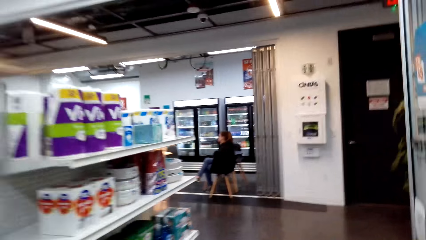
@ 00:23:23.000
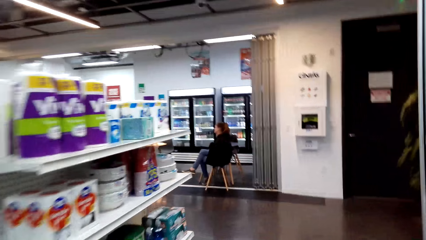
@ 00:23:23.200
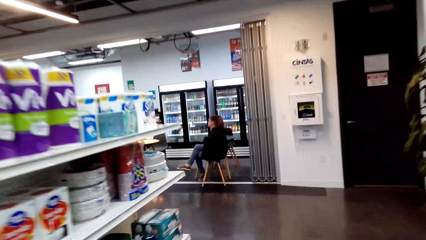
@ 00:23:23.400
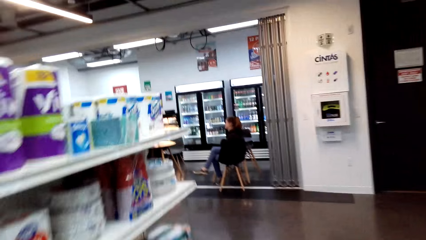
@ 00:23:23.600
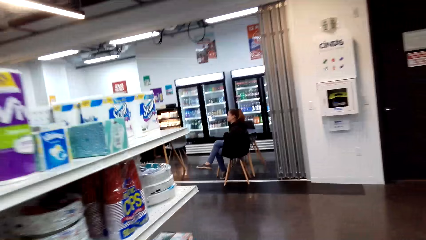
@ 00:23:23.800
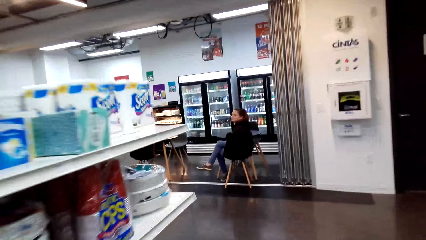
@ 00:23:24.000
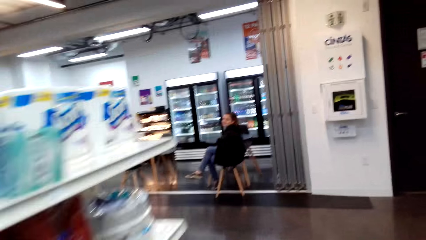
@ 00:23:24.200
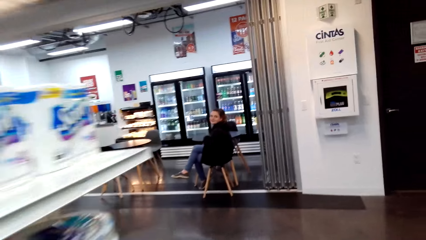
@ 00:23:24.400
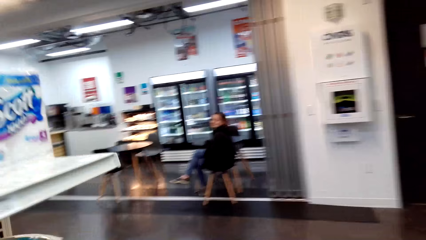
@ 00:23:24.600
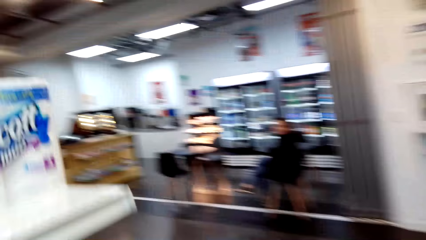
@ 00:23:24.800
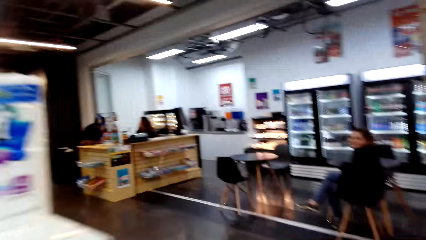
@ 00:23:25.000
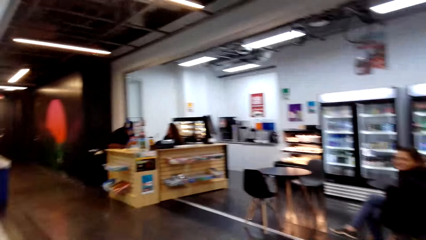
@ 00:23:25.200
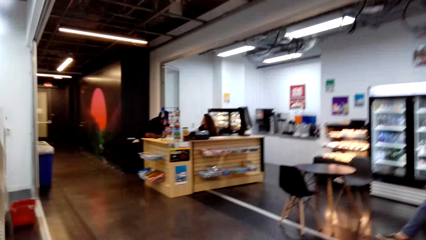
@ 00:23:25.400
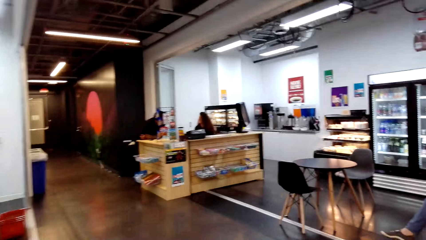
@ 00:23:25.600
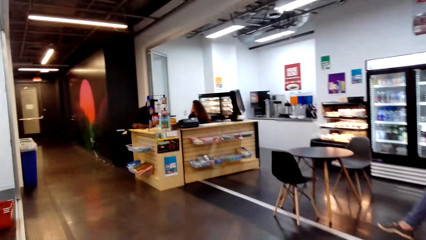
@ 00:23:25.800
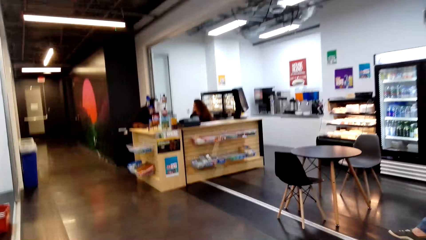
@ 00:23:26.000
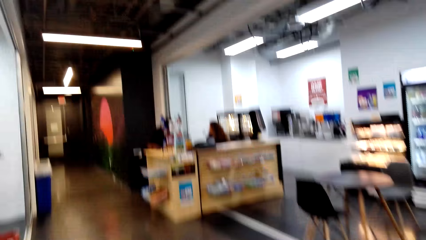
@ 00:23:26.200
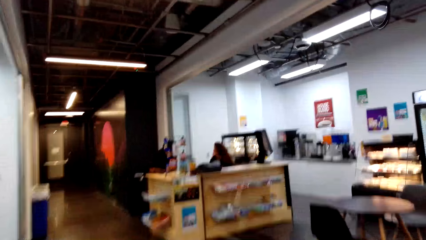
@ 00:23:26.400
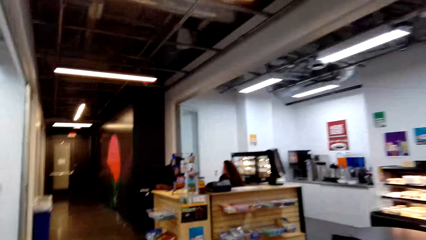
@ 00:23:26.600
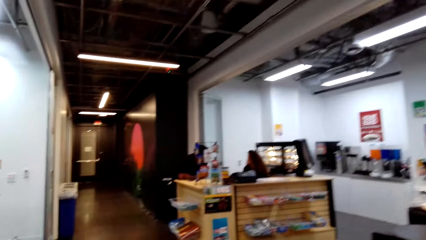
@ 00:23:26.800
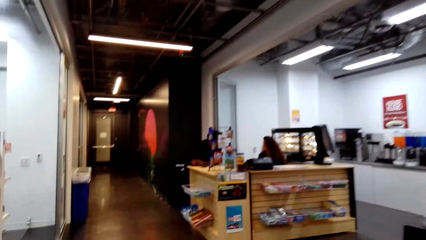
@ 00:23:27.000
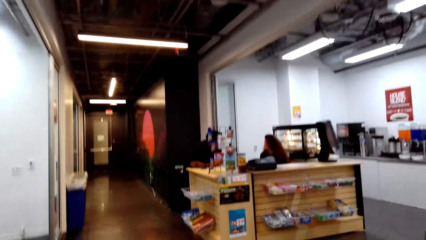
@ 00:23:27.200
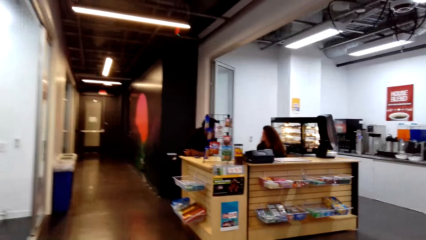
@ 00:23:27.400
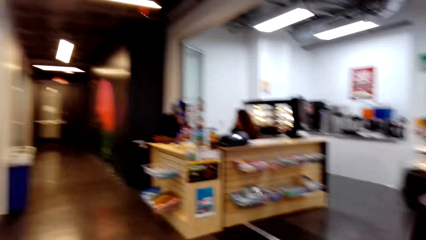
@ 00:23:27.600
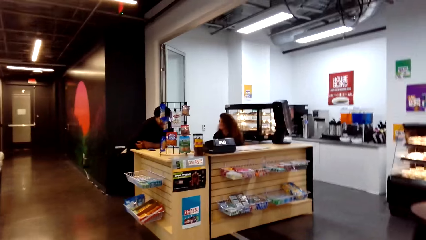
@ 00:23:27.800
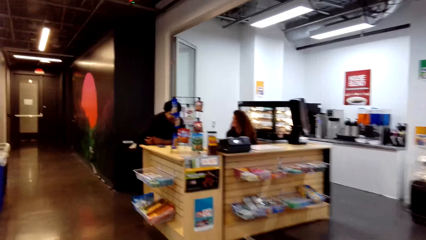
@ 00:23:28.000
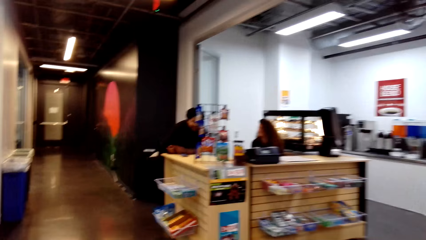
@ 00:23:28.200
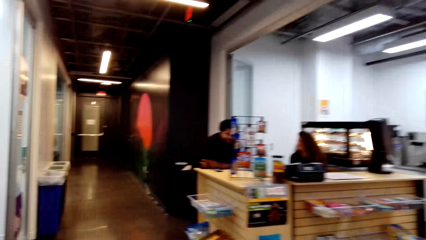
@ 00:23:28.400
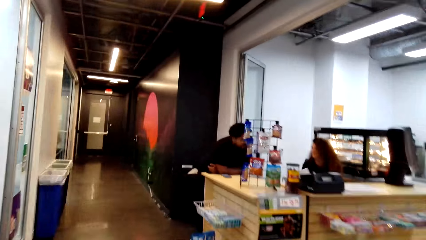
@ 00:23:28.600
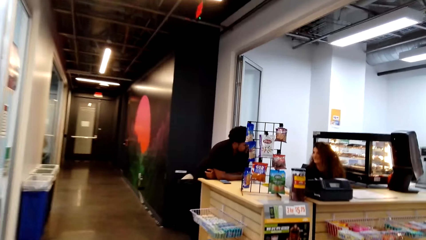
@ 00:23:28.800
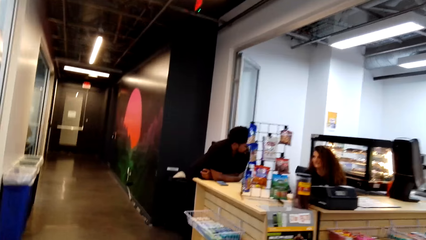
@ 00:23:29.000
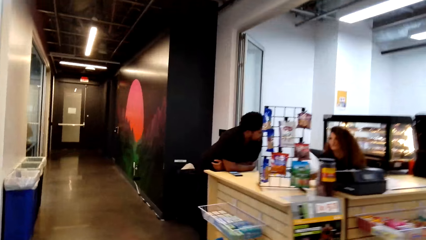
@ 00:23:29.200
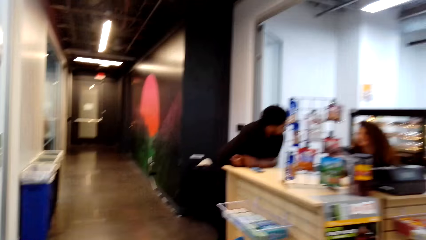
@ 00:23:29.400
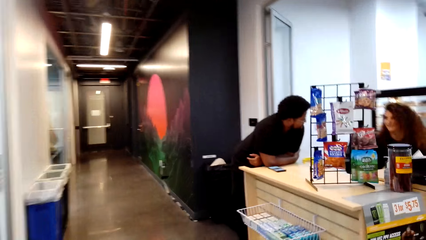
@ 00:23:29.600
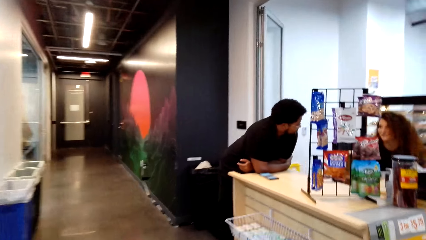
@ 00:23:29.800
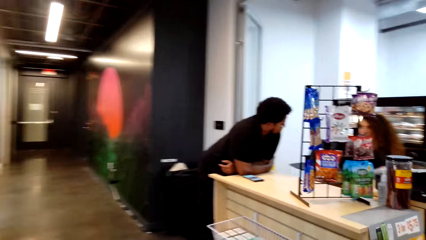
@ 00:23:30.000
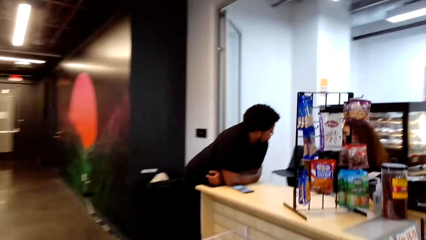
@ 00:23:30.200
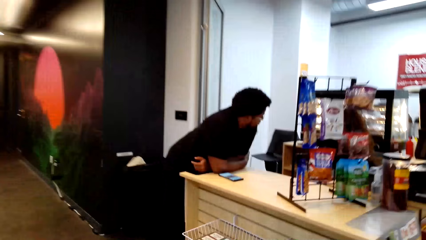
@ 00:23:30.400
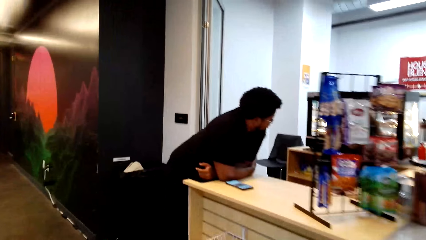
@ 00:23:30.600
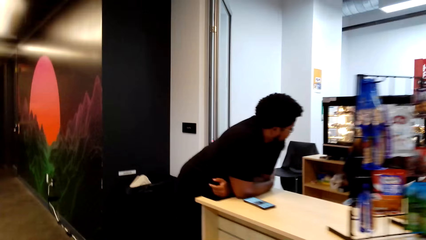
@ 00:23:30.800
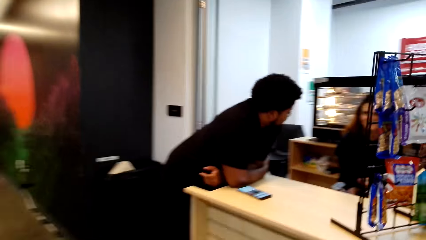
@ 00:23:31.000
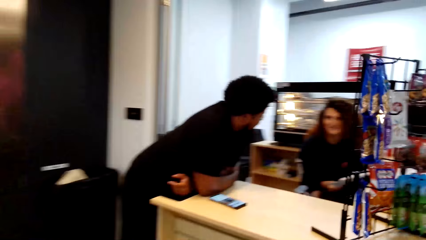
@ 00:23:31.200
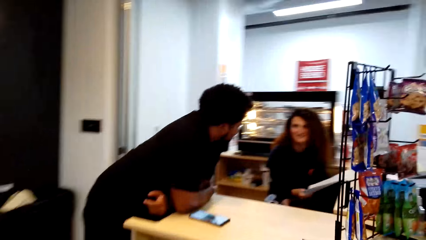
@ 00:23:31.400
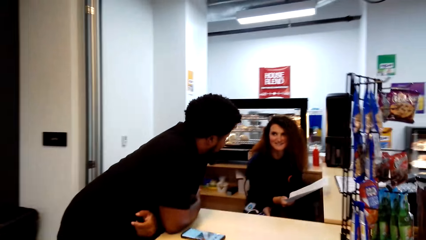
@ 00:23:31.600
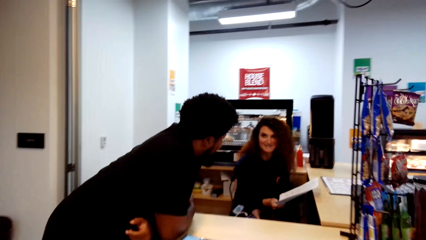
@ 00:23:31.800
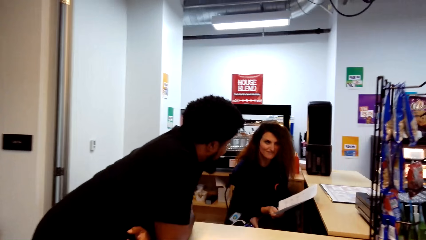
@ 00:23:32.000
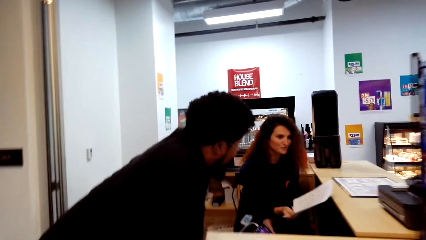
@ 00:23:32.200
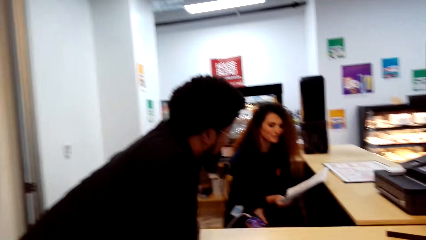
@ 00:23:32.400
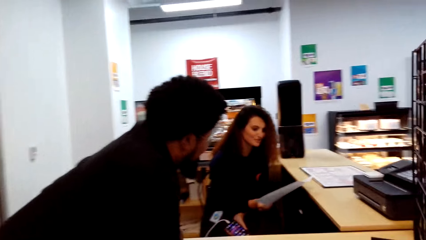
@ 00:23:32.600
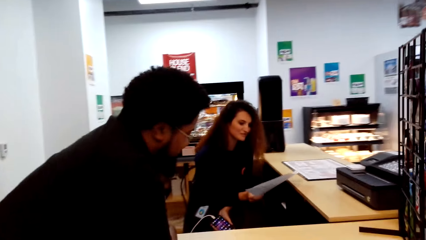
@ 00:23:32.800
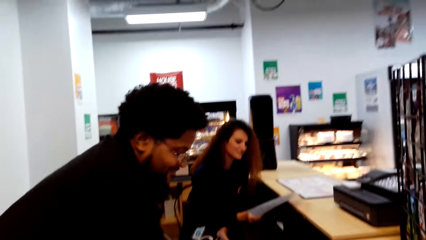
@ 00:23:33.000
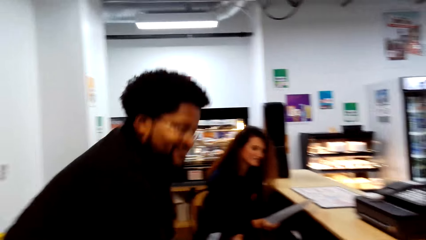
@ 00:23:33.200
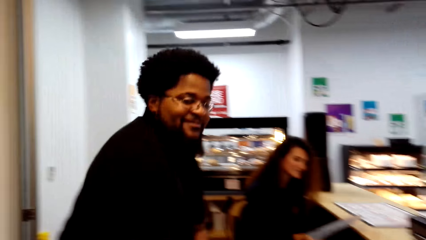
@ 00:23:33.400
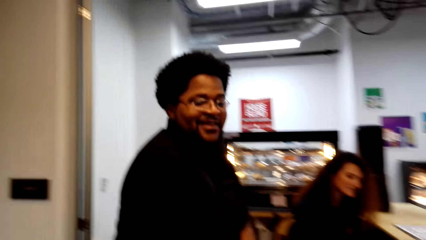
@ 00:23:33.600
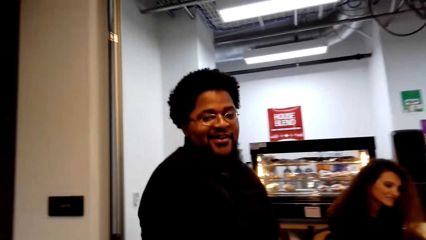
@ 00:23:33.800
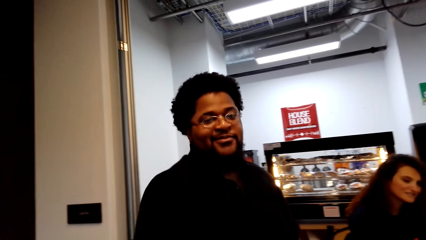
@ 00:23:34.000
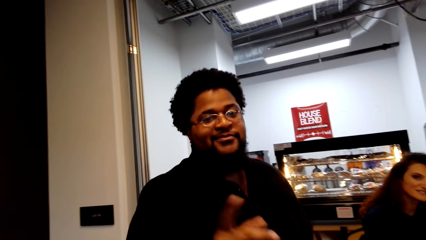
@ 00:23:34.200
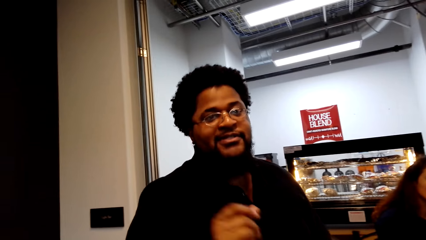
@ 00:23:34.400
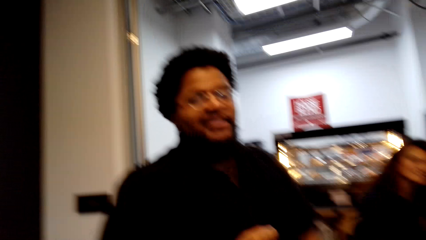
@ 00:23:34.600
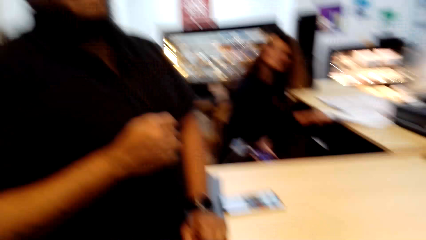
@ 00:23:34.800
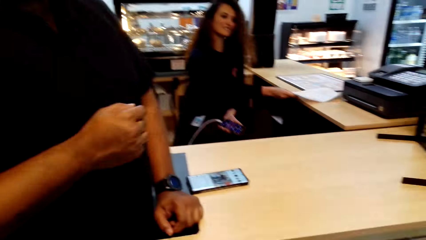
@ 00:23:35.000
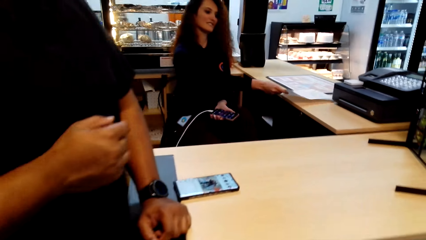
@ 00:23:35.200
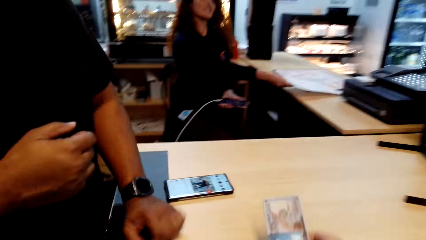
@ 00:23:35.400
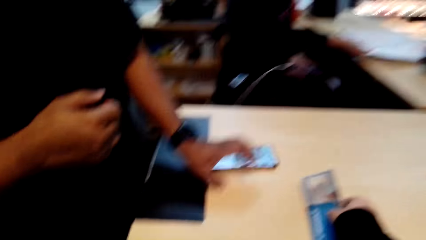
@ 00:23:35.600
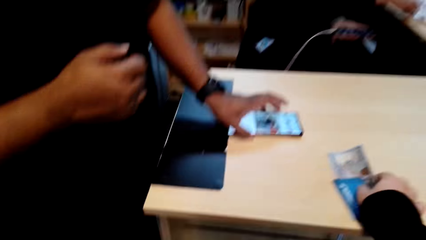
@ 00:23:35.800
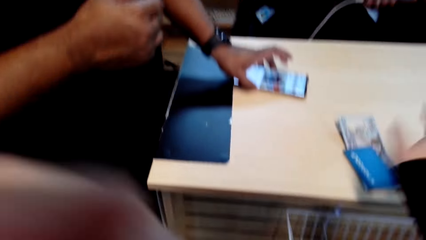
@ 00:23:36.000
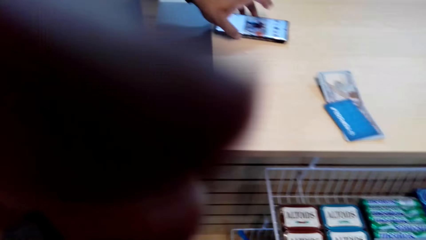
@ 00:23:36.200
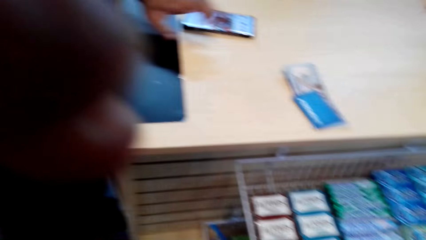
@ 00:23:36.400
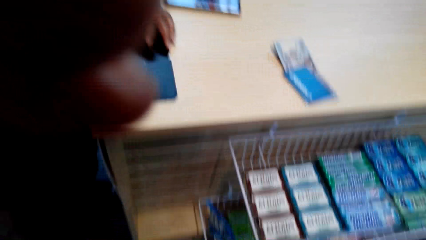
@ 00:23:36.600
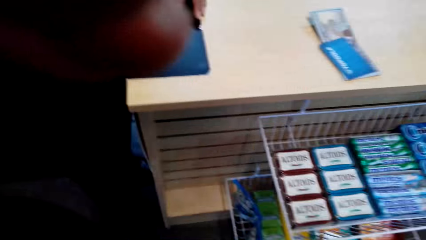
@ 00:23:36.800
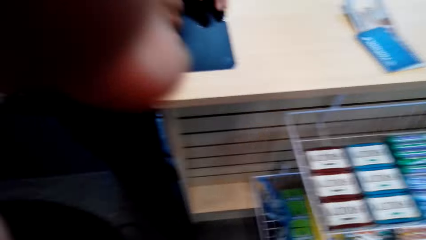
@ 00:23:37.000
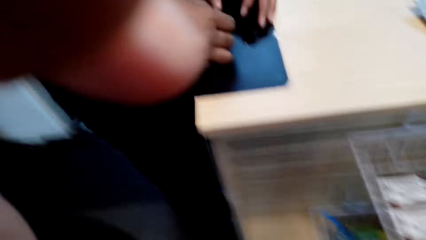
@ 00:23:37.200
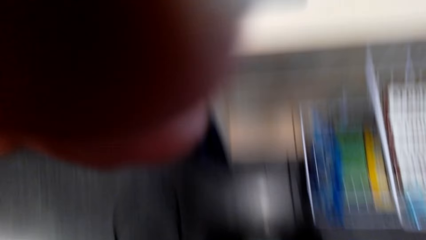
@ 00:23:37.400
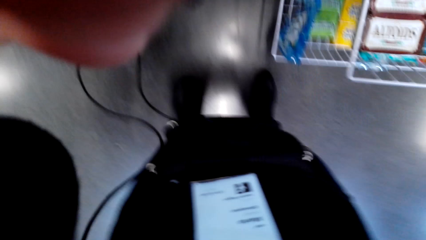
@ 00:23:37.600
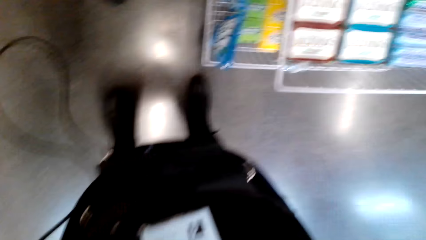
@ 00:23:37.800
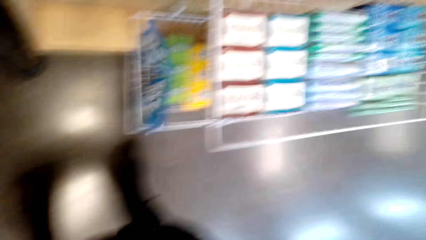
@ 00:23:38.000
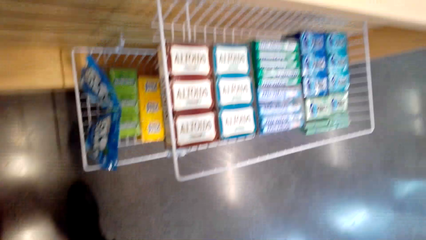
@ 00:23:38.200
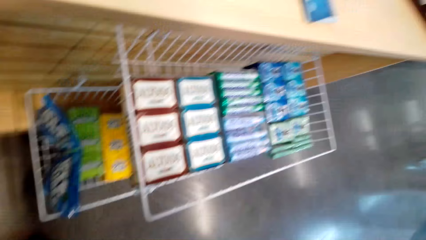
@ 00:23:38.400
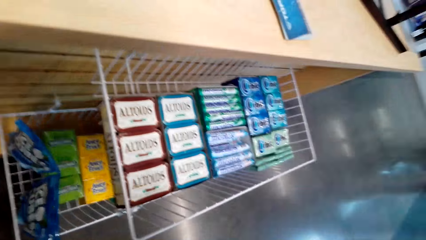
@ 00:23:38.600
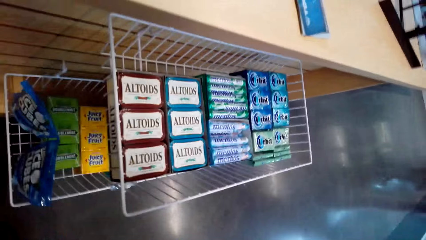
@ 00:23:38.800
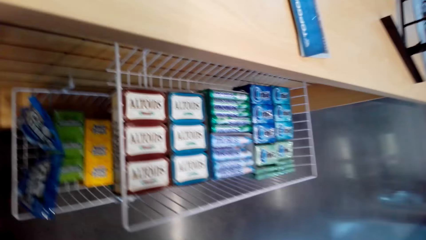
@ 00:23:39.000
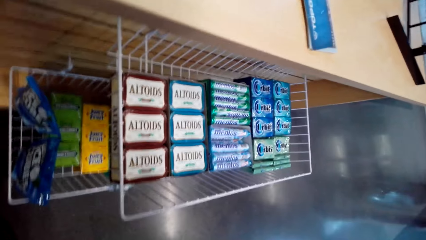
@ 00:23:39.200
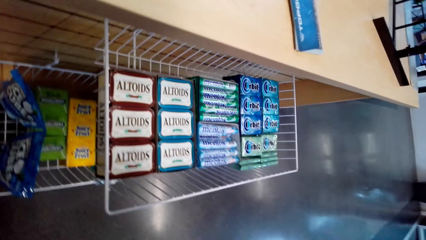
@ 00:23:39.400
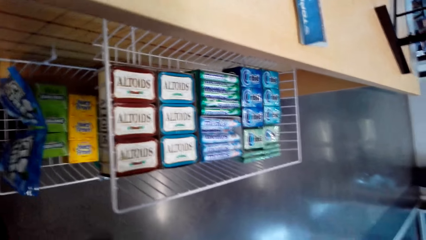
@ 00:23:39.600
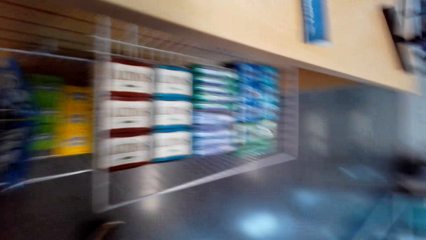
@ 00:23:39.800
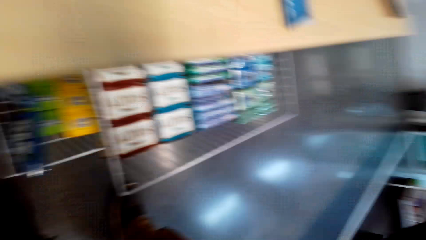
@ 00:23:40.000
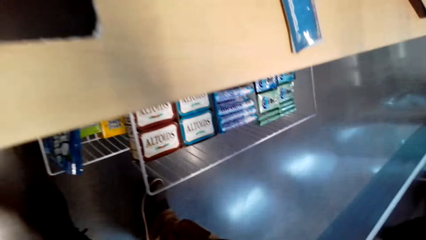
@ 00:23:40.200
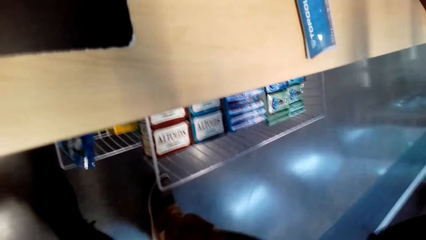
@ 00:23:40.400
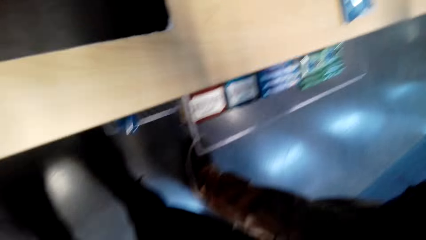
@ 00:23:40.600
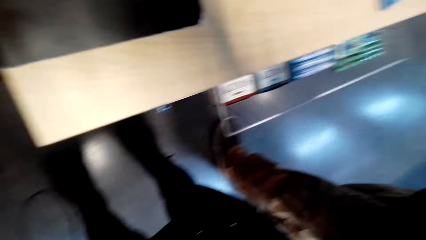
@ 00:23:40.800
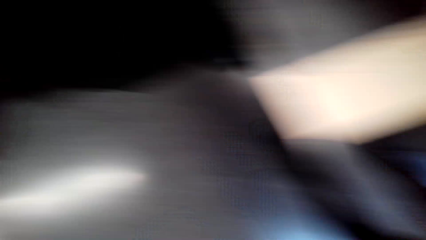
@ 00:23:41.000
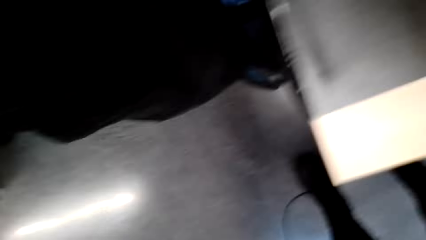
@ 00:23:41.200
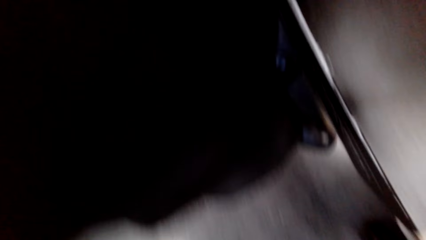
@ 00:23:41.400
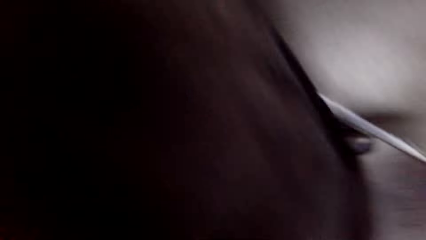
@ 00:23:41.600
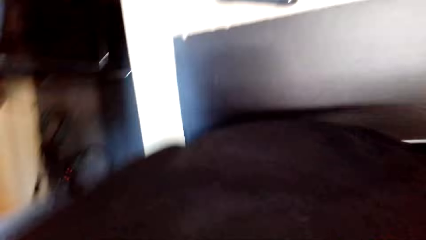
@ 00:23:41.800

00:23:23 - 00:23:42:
The camera wearer laughs. They walk in the supermarket. They speak to a man. They pay the money to the man. They place the money on the table and place the card on the table. They look at the candy on the shelf.
